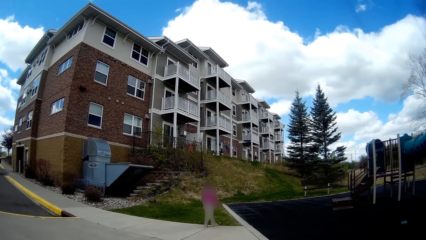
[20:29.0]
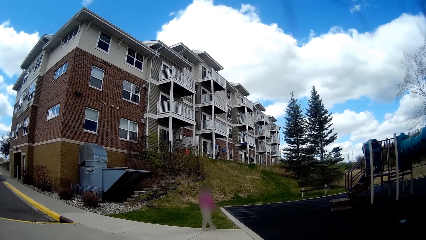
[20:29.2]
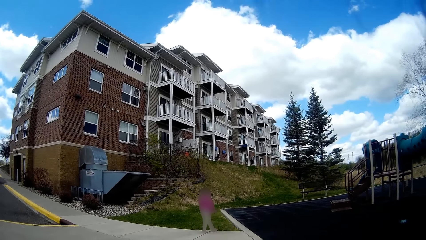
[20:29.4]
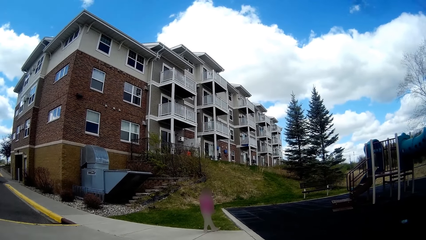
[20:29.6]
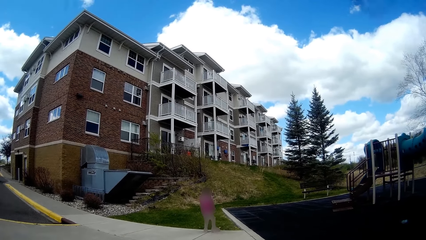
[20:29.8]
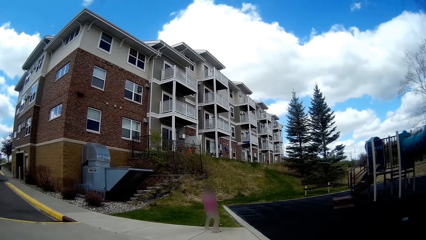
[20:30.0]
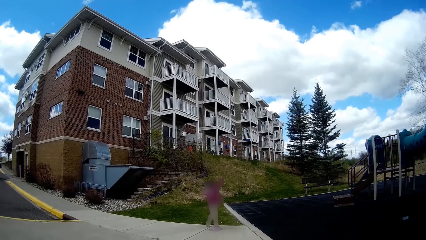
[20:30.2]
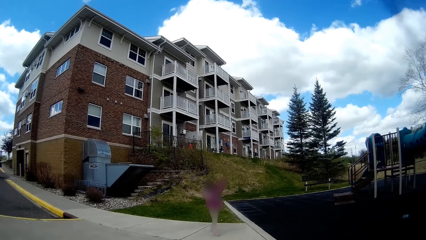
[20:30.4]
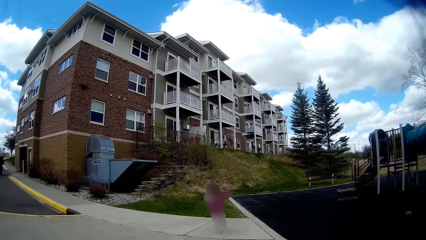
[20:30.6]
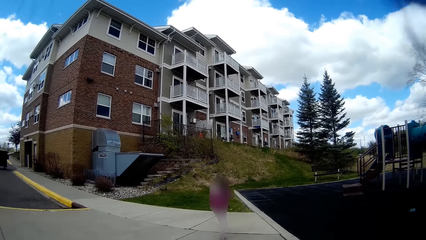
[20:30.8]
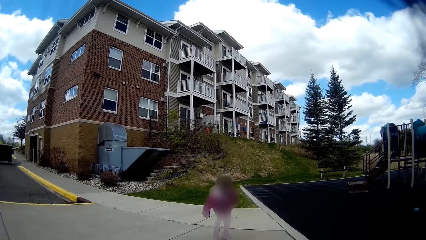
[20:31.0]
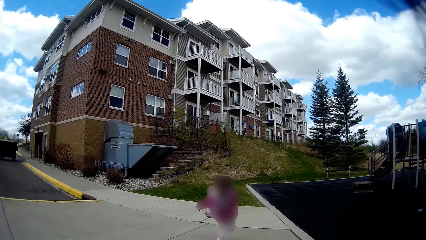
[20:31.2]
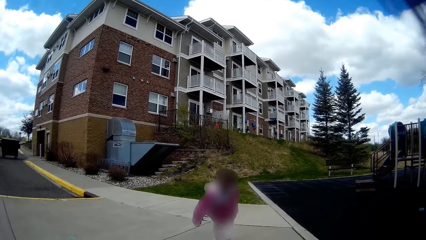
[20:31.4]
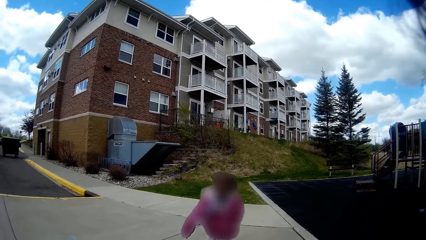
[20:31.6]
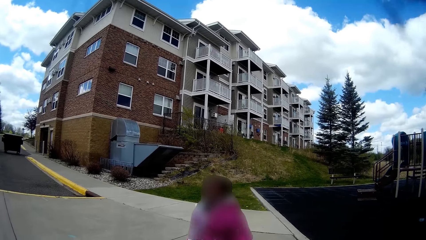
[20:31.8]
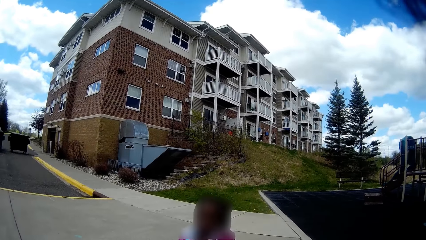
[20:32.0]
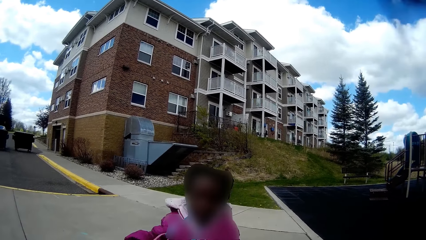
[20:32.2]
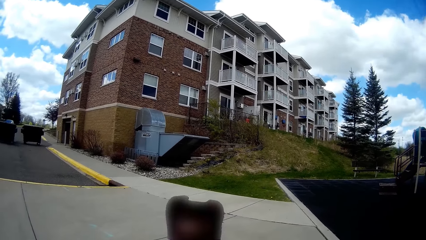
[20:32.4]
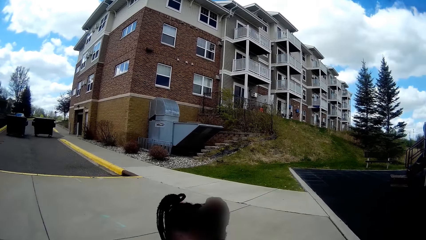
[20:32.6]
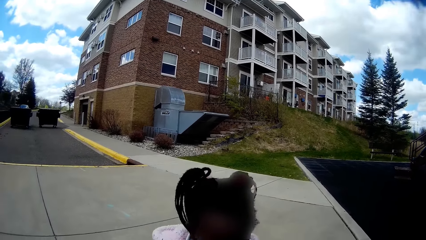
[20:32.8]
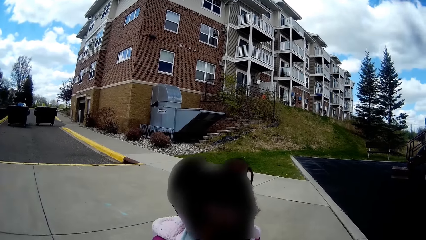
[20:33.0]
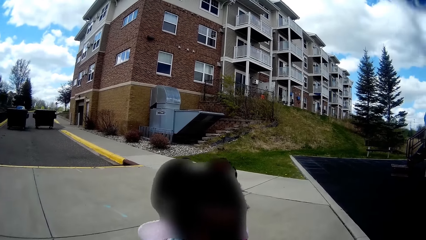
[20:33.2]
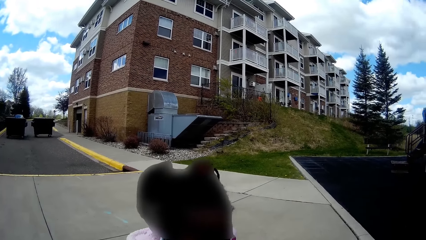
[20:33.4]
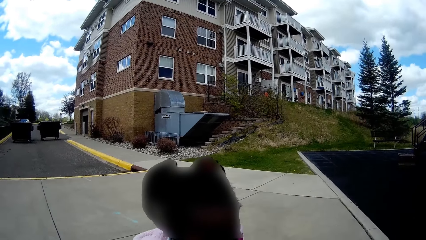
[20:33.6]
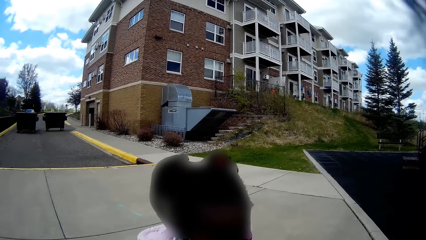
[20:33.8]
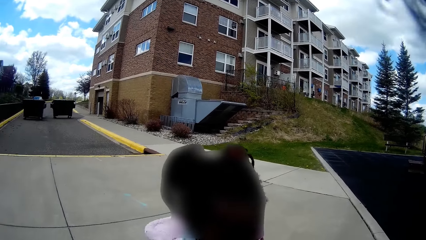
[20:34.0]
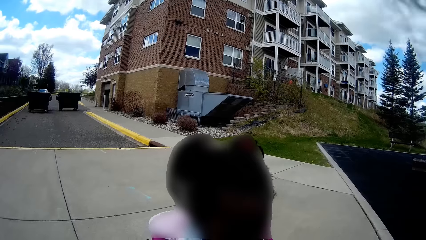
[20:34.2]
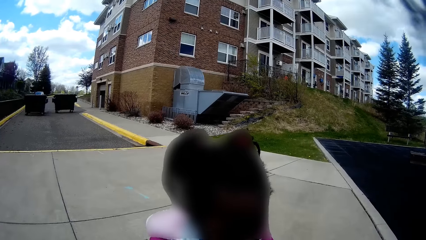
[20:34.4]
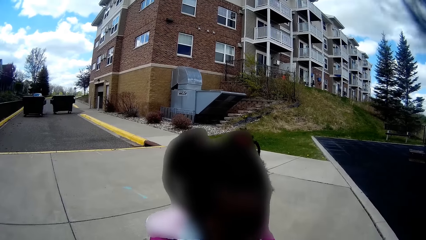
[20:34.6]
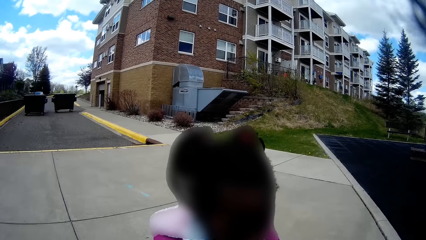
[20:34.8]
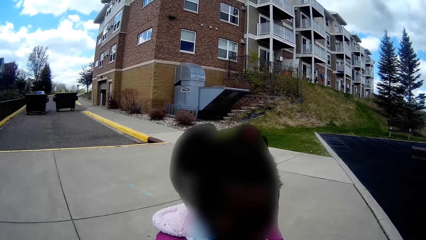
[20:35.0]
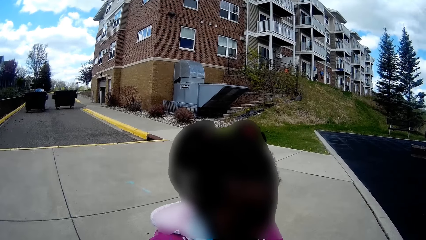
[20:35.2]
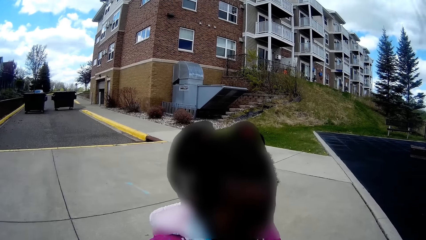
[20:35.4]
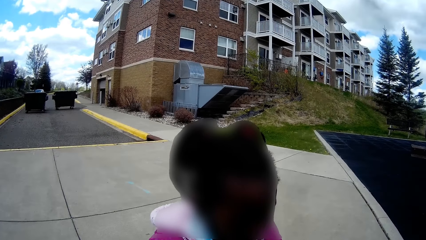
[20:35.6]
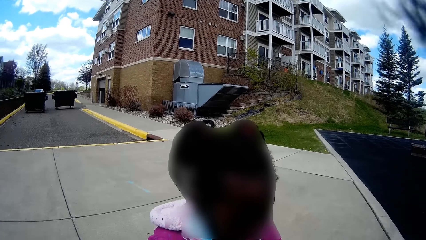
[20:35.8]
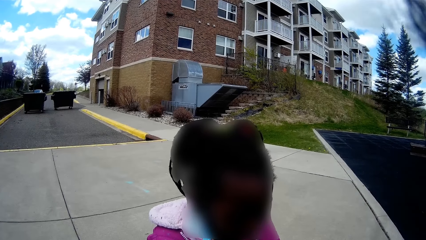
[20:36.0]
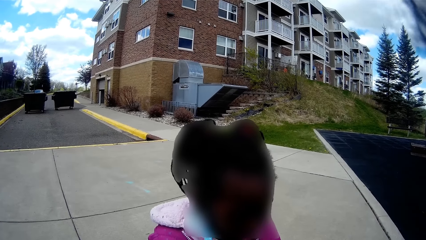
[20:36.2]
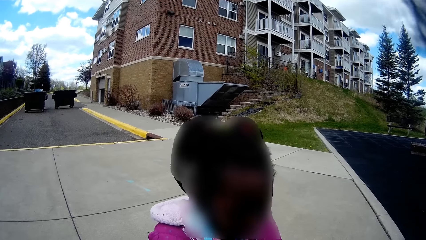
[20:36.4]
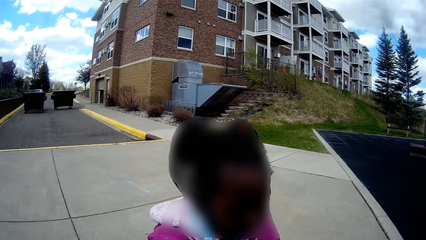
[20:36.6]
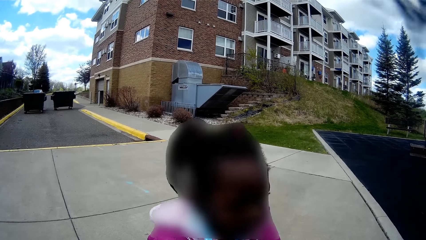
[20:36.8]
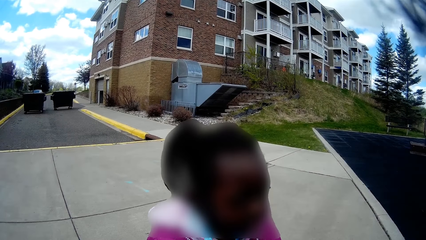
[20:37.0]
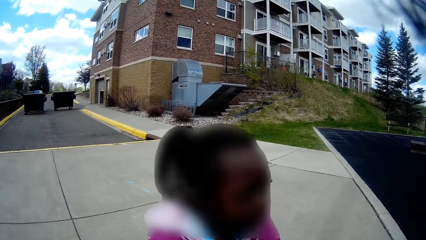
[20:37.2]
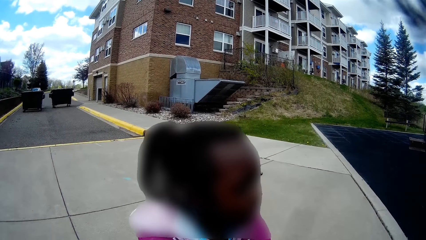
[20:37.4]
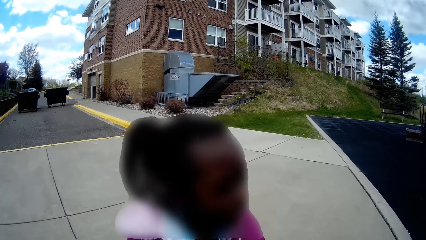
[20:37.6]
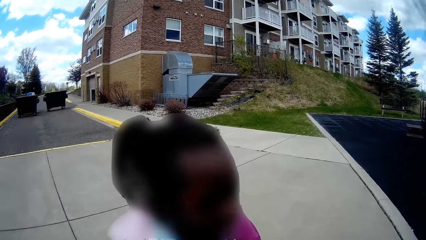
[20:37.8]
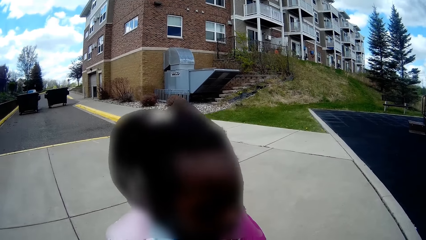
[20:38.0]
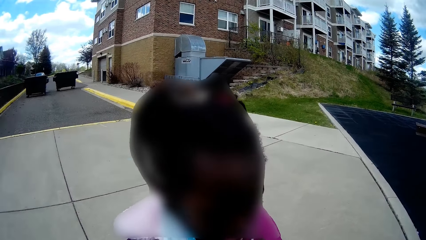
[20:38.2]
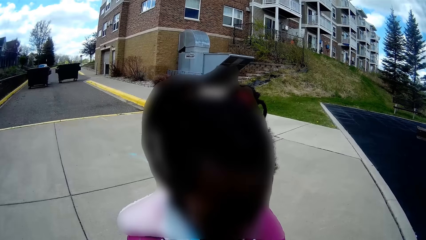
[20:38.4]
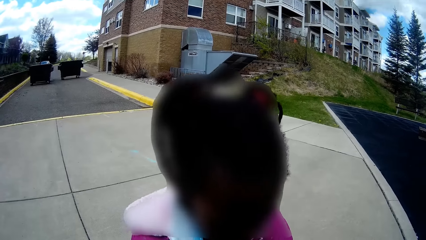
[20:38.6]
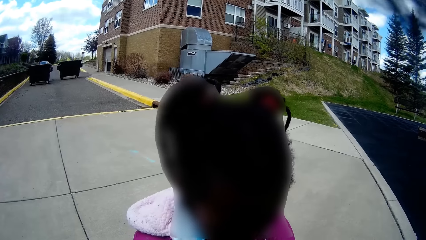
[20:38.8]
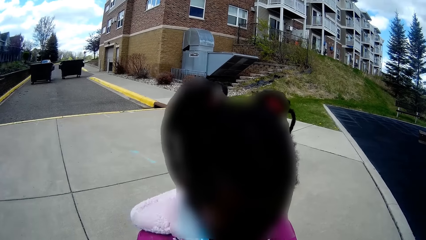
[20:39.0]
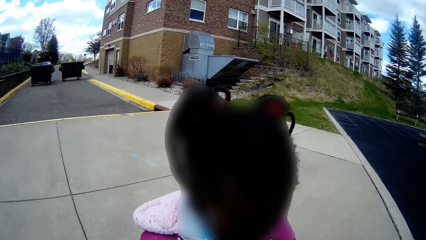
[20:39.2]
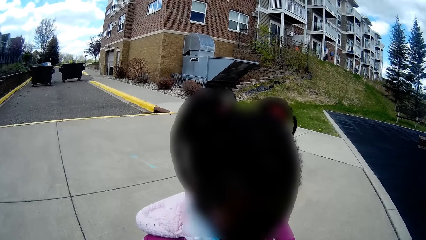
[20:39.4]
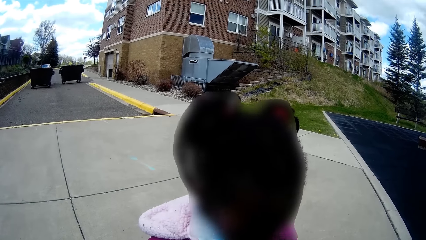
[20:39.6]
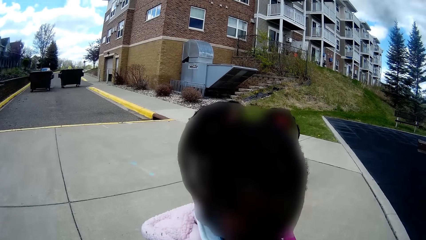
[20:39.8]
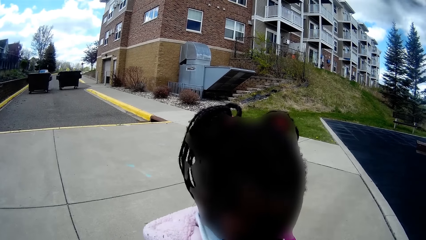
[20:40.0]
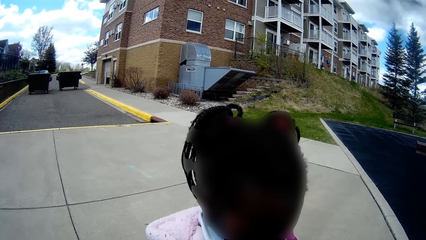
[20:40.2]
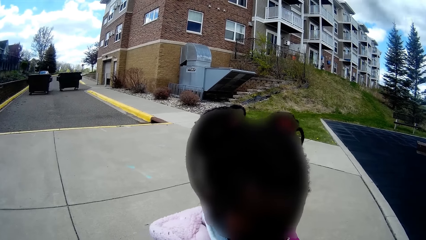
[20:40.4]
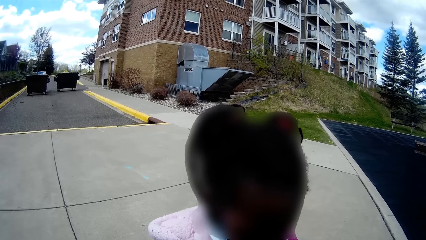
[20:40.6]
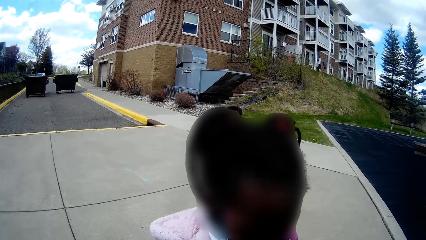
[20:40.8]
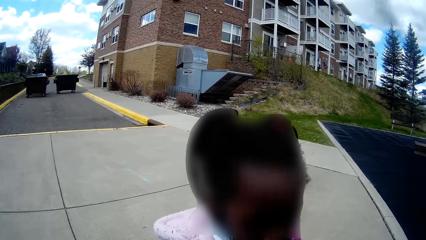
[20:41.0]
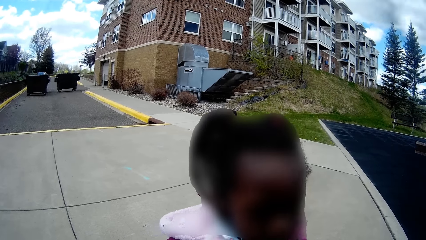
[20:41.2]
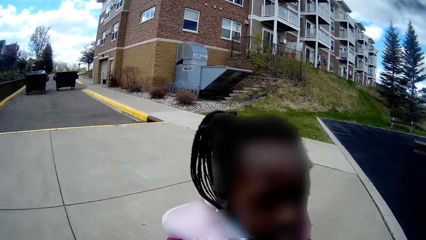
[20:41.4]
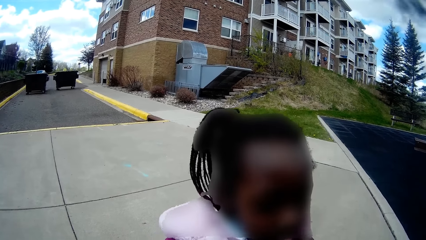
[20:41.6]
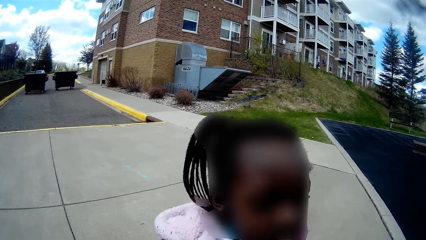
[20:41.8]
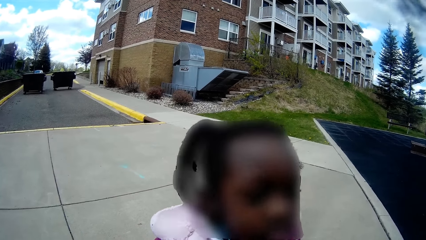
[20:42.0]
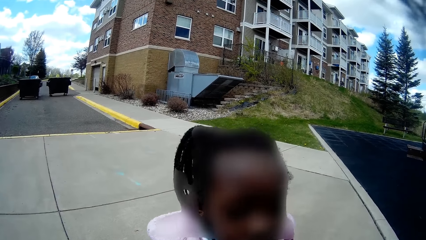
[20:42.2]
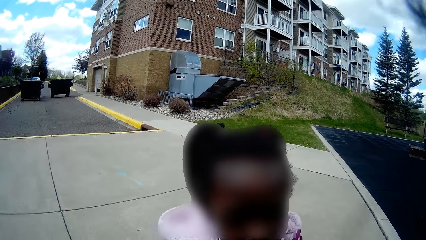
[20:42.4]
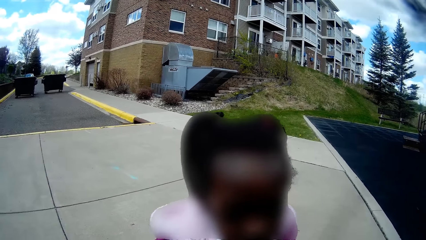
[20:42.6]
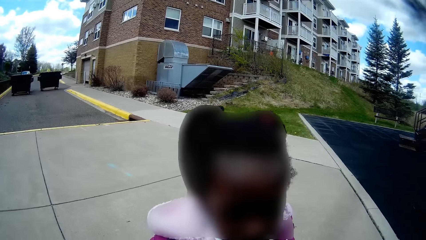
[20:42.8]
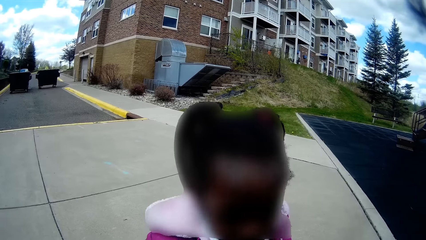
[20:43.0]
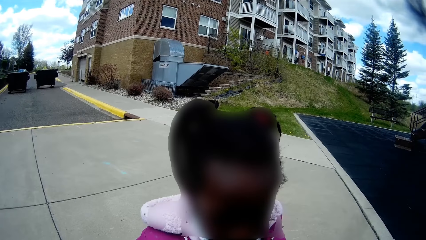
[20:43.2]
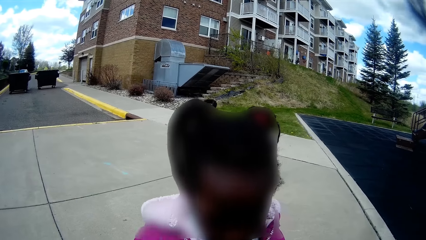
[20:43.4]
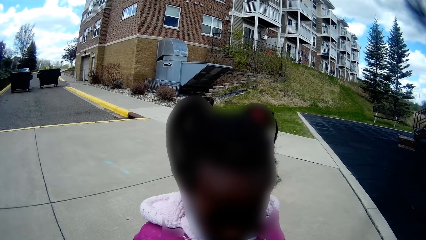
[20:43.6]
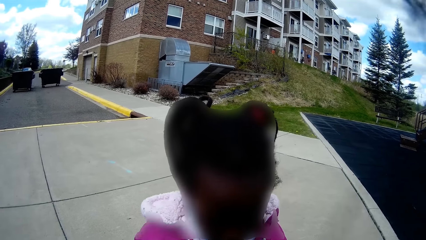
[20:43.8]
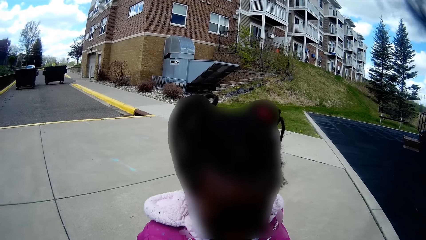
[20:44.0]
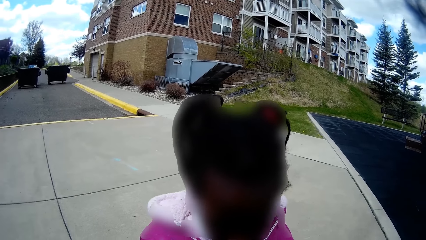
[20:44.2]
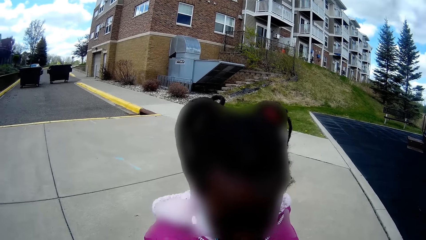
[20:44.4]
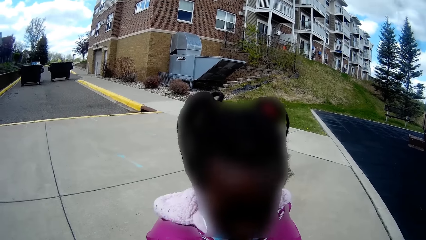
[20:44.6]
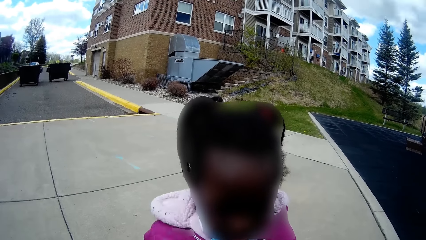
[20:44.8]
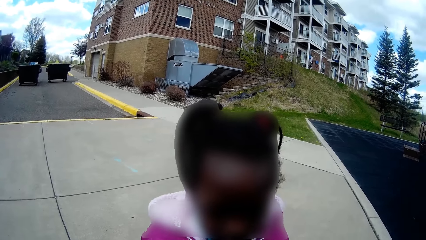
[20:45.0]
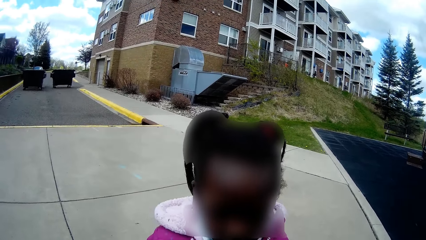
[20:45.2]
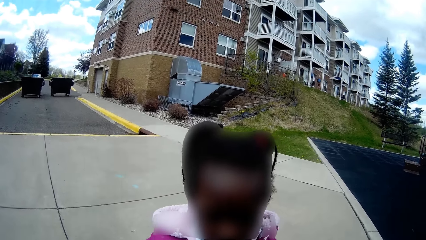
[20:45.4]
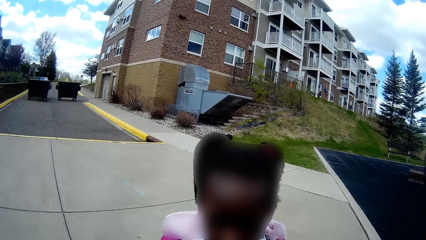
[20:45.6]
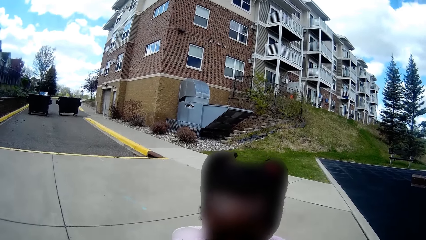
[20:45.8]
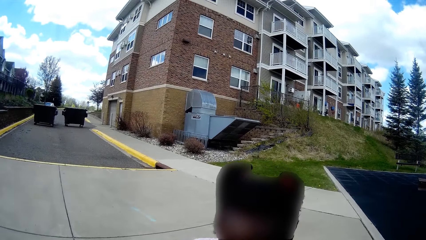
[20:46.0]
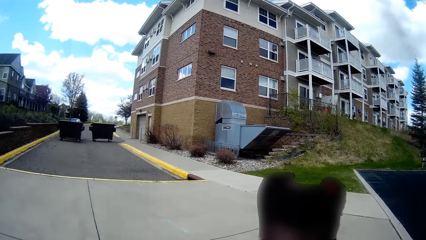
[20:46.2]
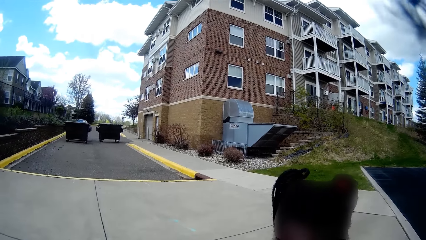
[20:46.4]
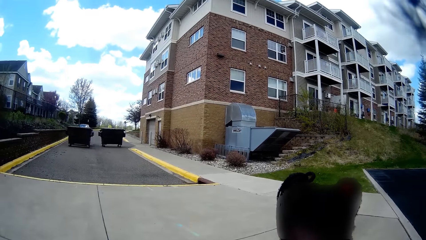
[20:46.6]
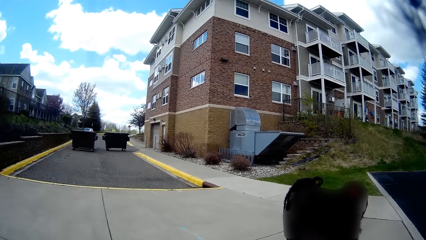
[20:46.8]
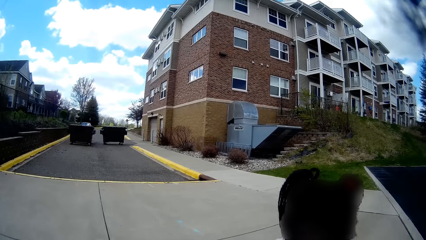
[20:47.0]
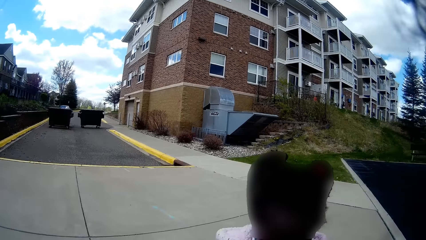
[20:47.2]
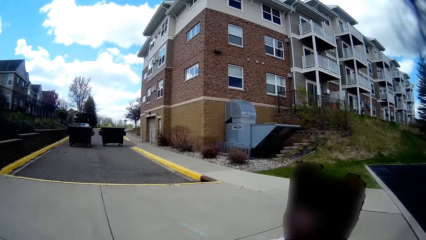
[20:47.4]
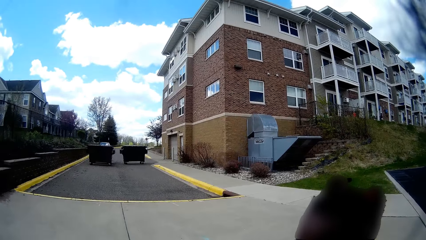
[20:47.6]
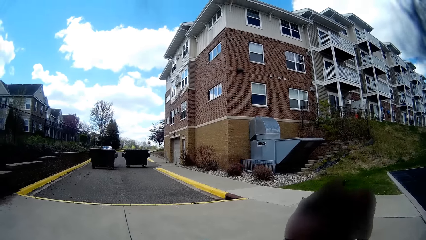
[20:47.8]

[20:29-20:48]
The girl runs toward the camera wearer. A man converses with a child. The girl speaks on the phone.
